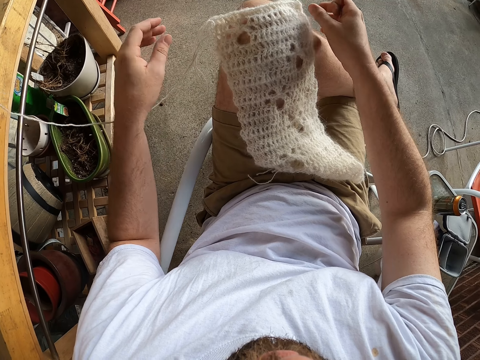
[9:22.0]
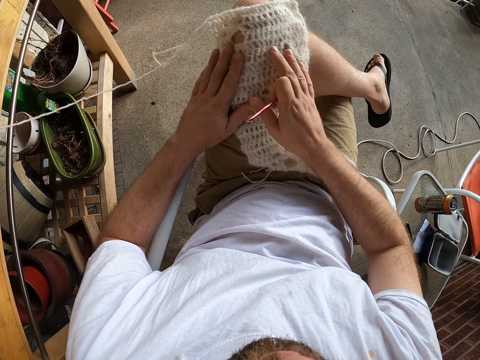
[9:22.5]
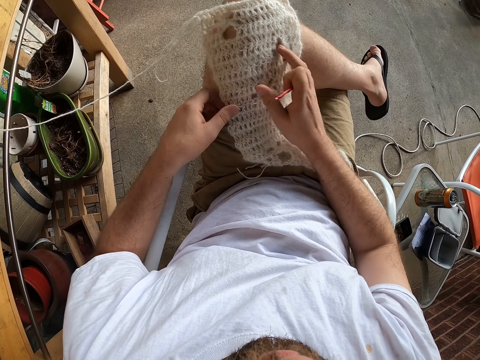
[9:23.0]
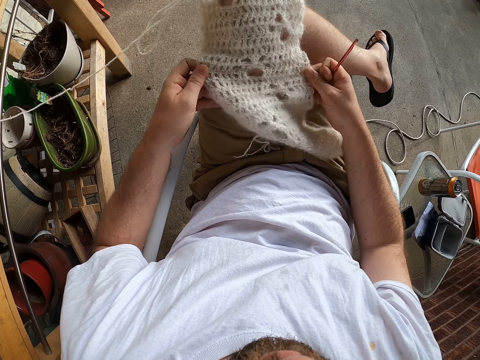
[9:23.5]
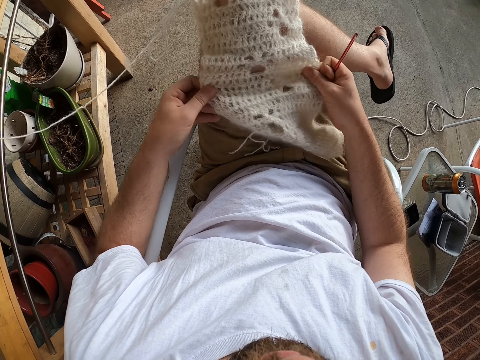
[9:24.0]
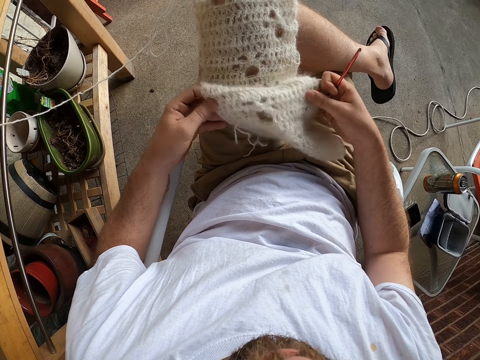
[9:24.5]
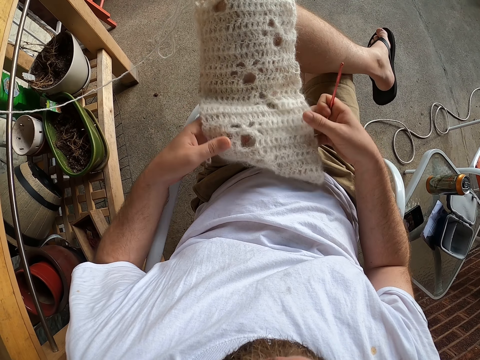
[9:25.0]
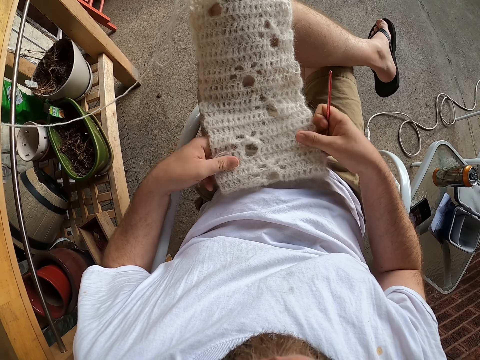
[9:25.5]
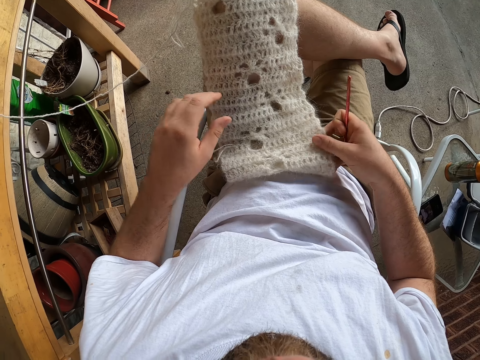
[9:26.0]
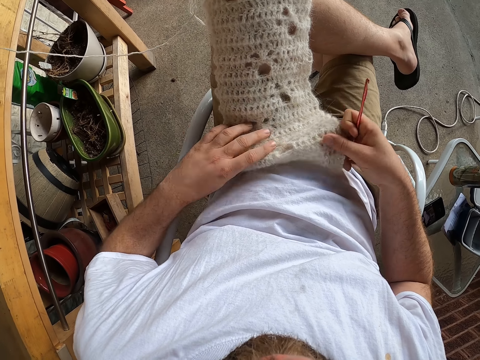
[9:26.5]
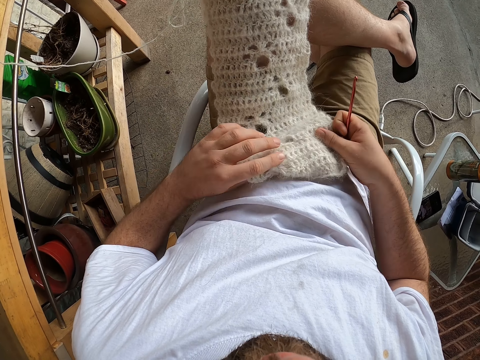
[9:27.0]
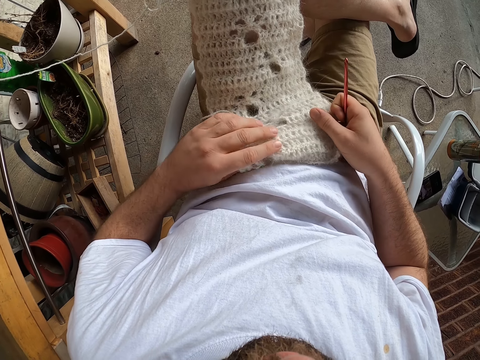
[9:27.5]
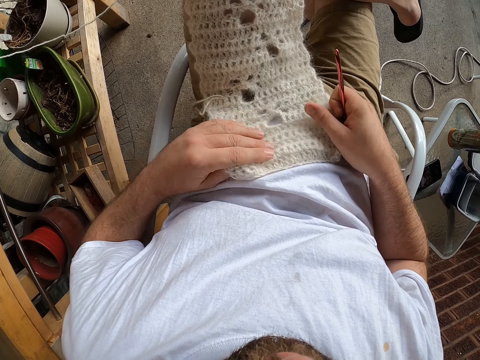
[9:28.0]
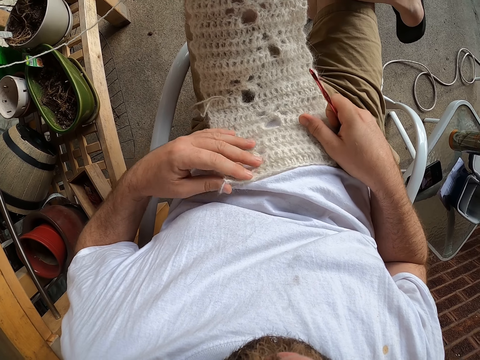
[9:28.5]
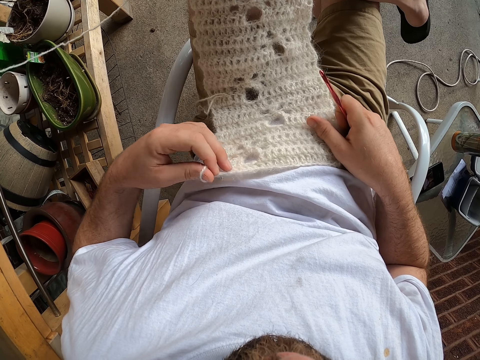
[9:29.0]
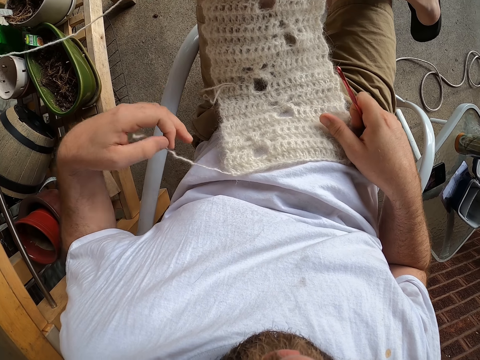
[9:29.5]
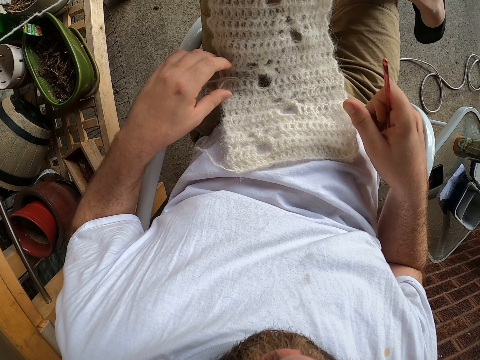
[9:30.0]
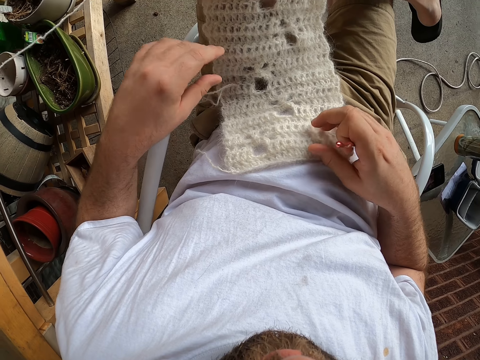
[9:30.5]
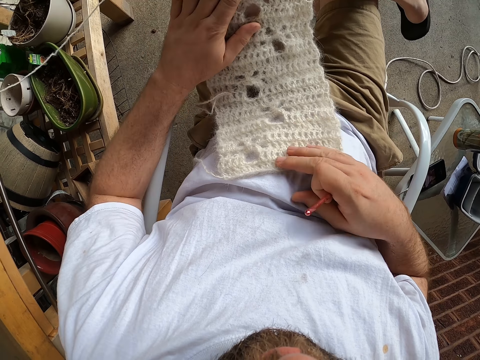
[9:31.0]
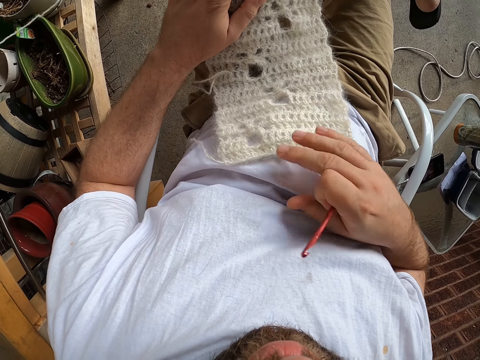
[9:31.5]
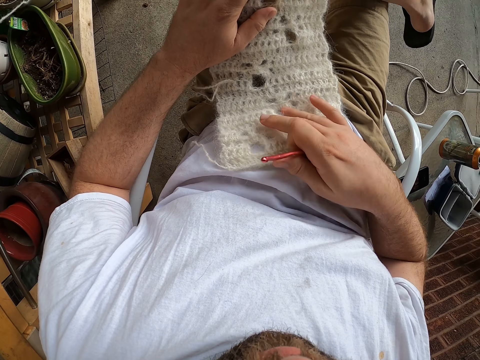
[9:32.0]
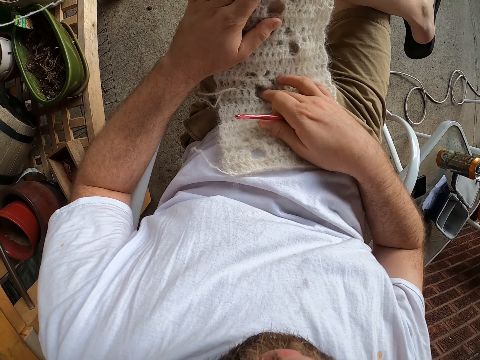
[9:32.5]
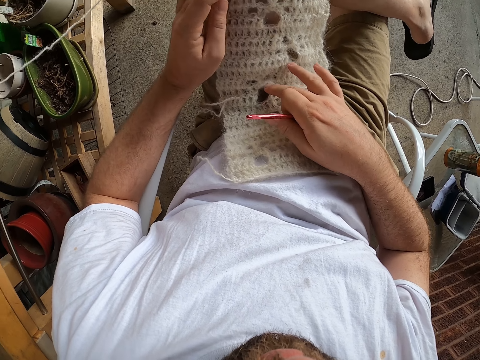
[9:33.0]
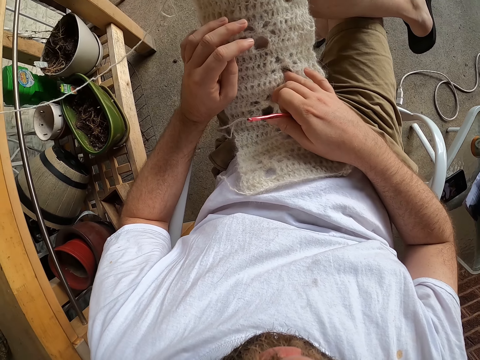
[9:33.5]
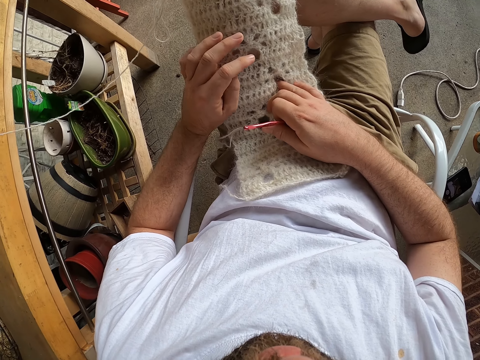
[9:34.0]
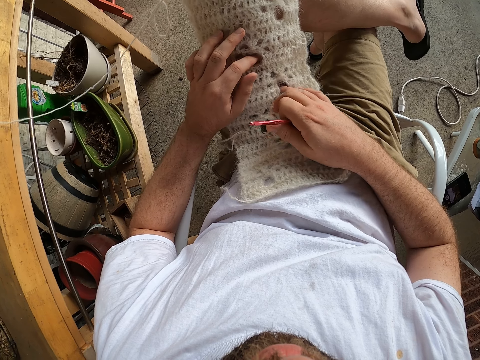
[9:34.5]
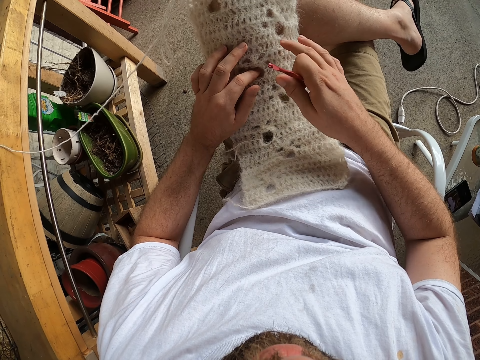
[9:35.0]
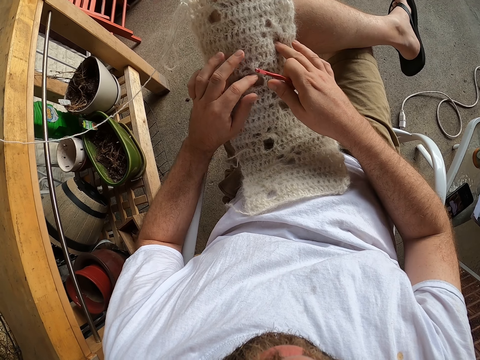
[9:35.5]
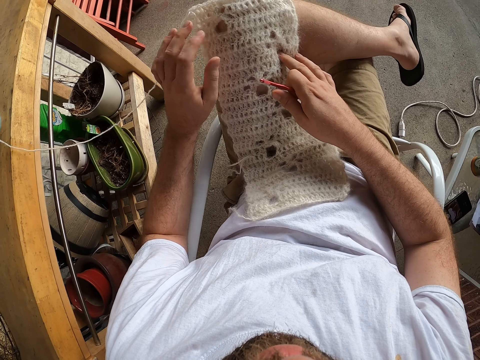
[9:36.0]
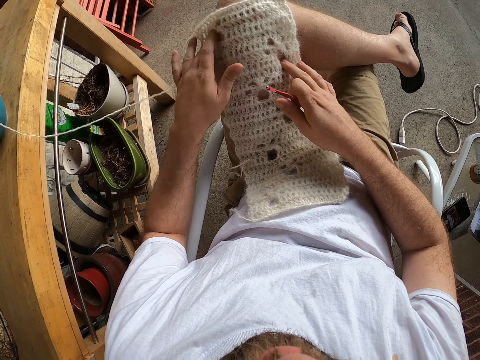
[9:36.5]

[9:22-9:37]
The camera wearer places both hands on the knitted work. He holds the fabric with both hands and adjusts the fabric. He touches the knitted work with both hands and stretches the knitted work with both hands. He adjusts the knitted work with both hands. He pulls on a string of yarn with his left hand. He puts his hands on the knitted work. He counts the circles in the fabric. He touches the holes in the knitted work with his right hand. He takes his left hand off the knitted work. He puts his left index finger in the hole on the knitted work.

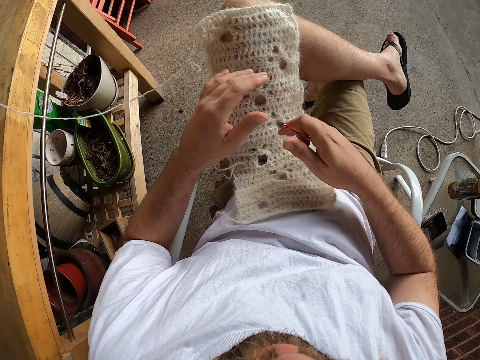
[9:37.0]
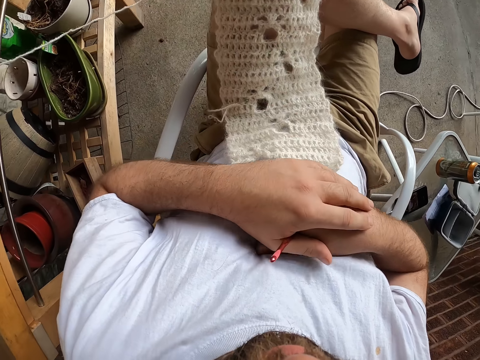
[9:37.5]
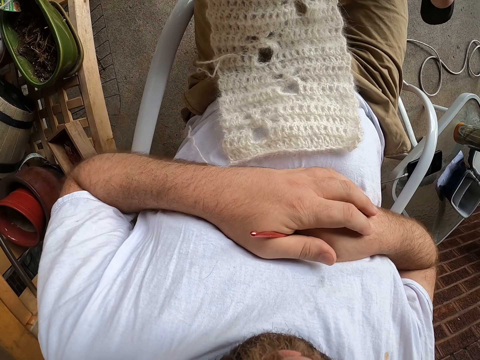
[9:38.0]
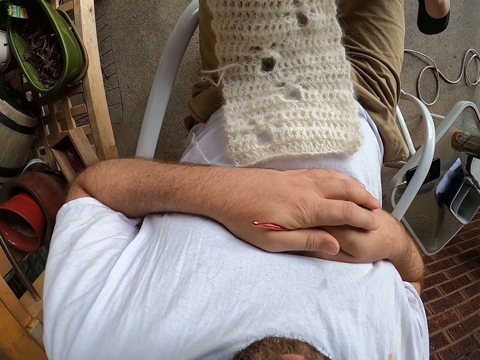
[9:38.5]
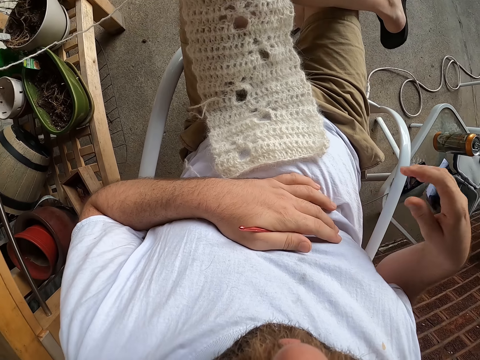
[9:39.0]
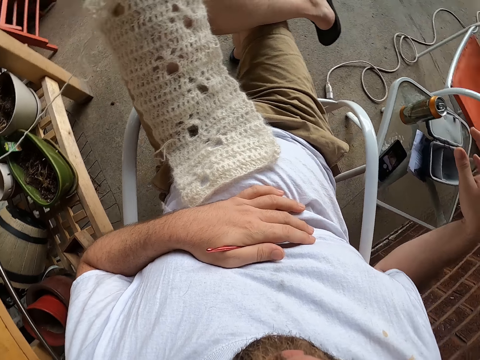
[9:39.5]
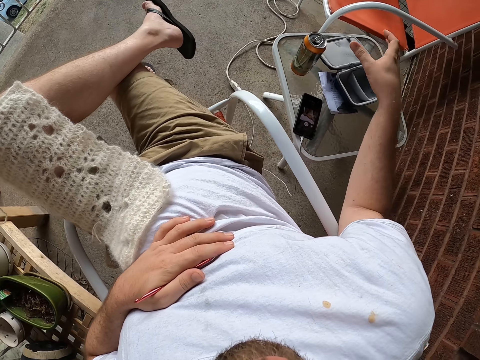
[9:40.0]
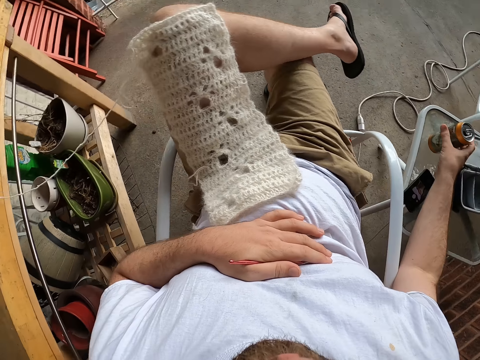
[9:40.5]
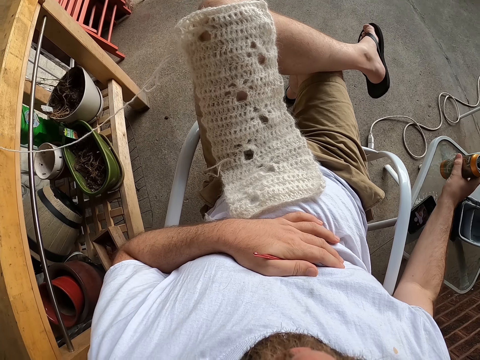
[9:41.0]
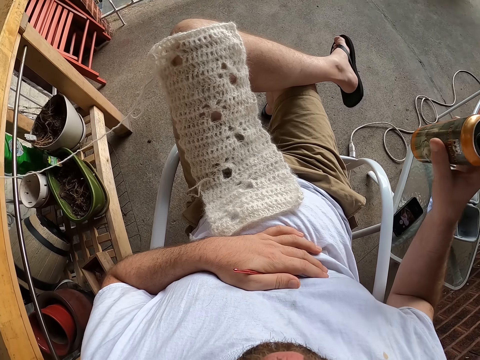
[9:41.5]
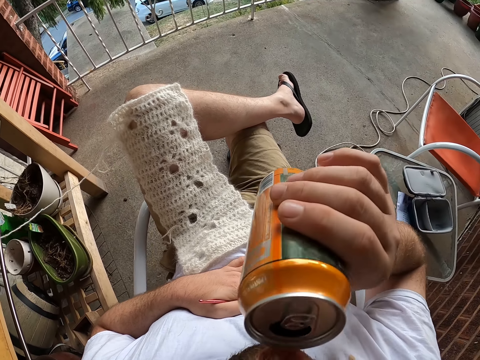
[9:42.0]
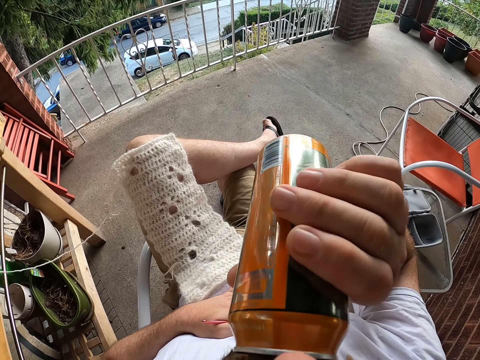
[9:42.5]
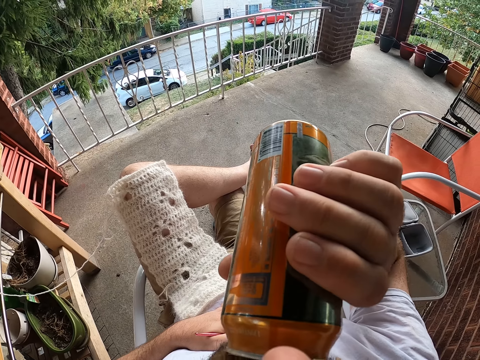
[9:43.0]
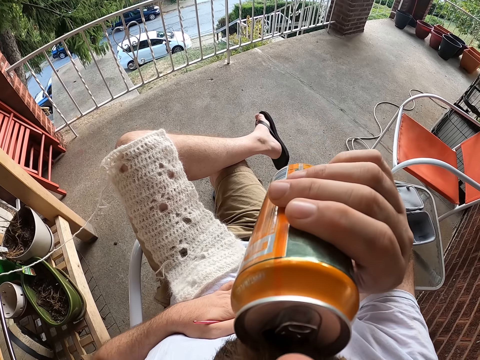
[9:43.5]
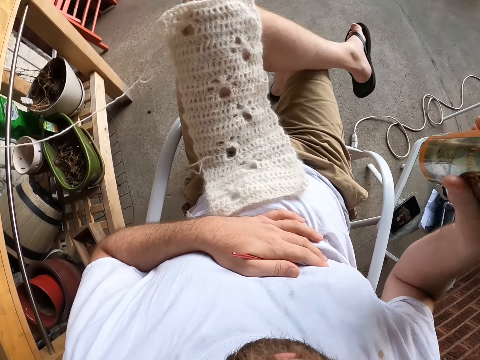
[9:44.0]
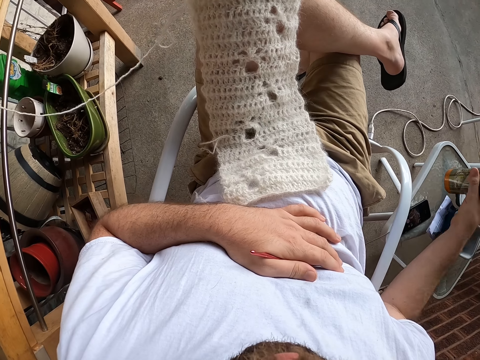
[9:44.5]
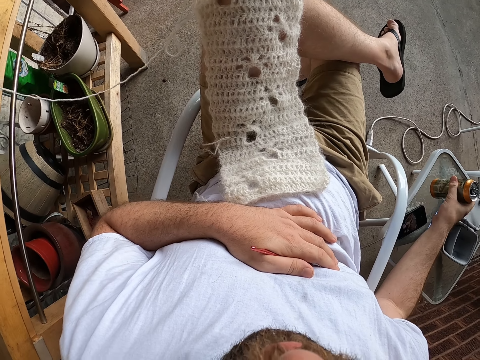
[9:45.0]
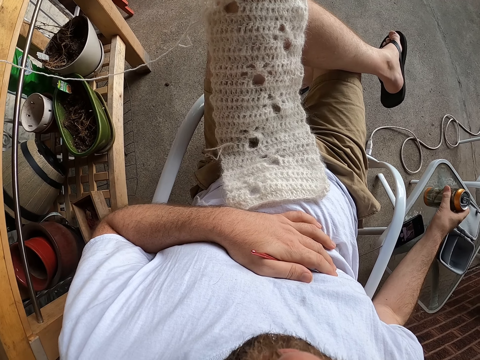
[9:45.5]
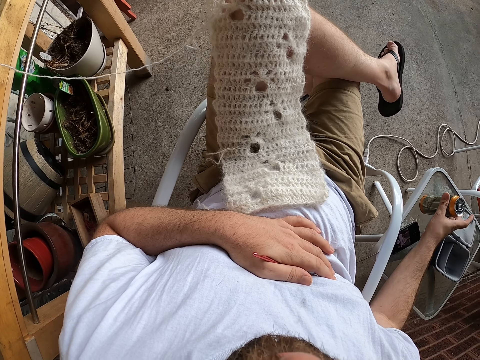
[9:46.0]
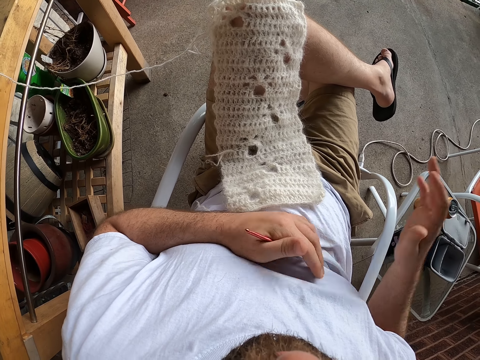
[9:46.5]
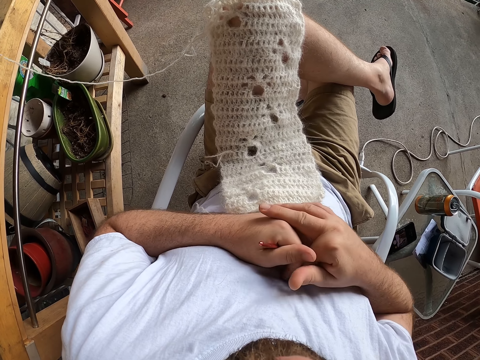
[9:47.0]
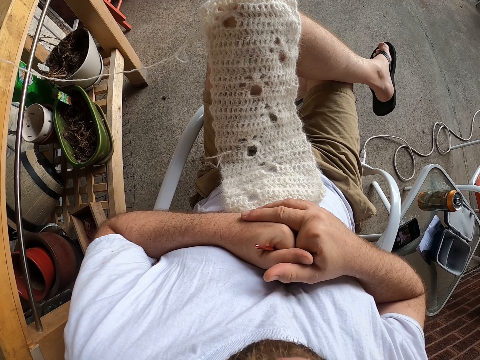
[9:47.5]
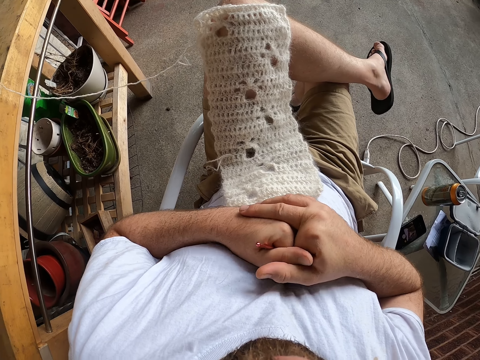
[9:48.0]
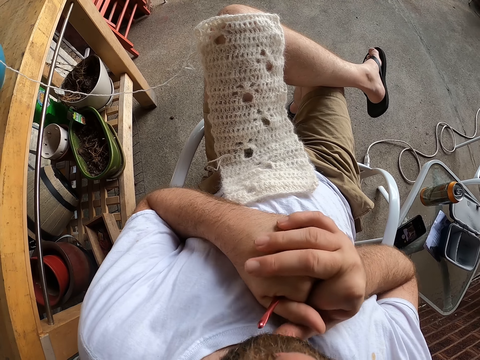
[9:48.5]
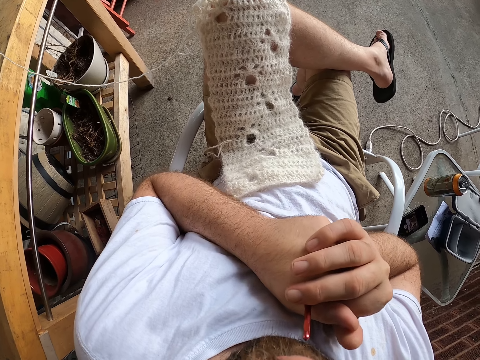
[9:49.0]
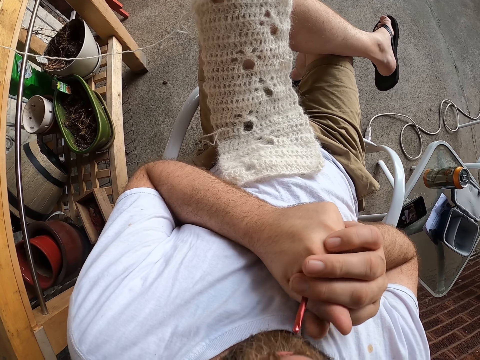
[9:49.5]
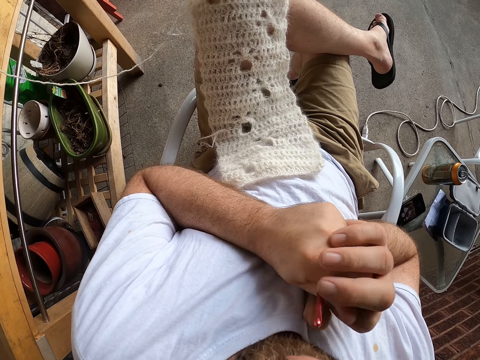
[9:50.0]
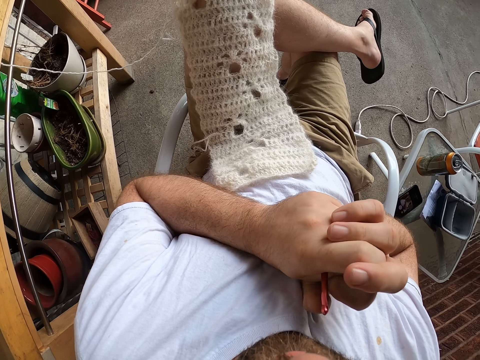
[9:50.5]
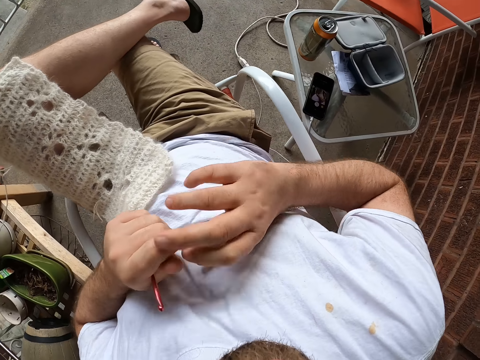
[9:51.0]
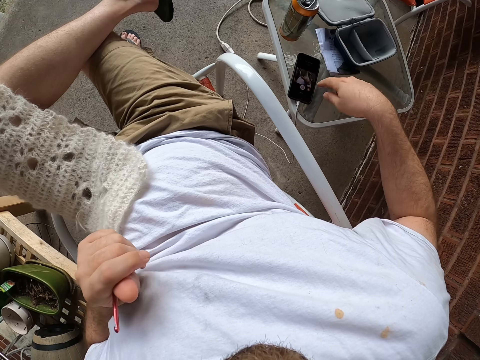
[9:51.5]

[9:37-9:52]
The camera wearer touches the knitted work with his left hand. He places both hands on his chest. He folds his hands together. He stretches his right hand. He touches a can of drink on the table with his right hand. He picks up the can of drink from the table with his right hand. He drinks from the can. He puts the can on the table with his right hand. He places his right hand on his chest. He folds his hands together. He moves his hands. He stretches his hand out.
